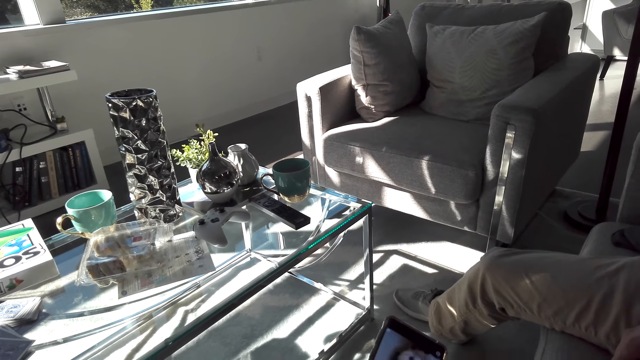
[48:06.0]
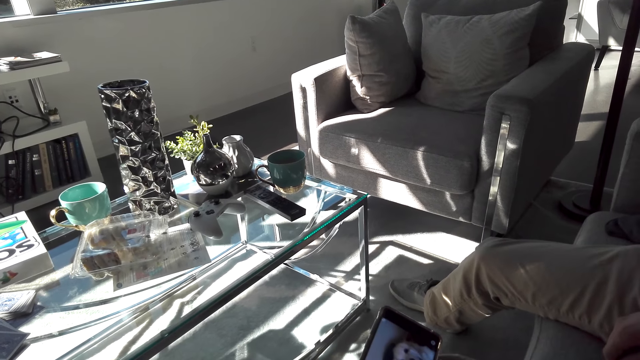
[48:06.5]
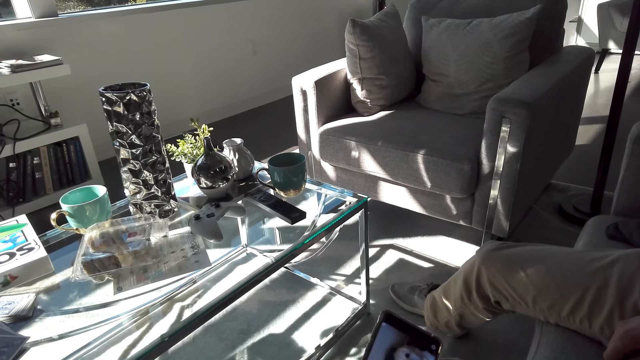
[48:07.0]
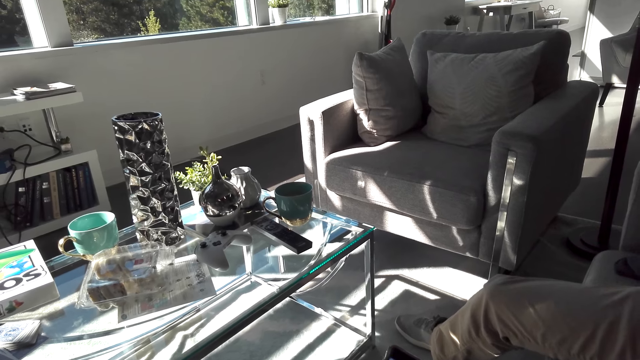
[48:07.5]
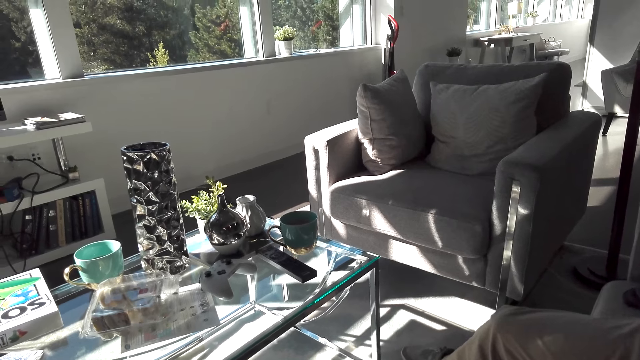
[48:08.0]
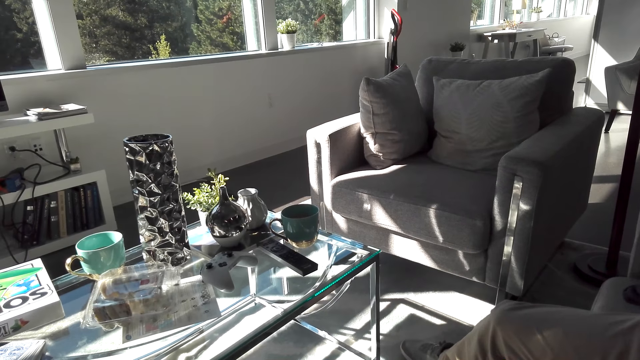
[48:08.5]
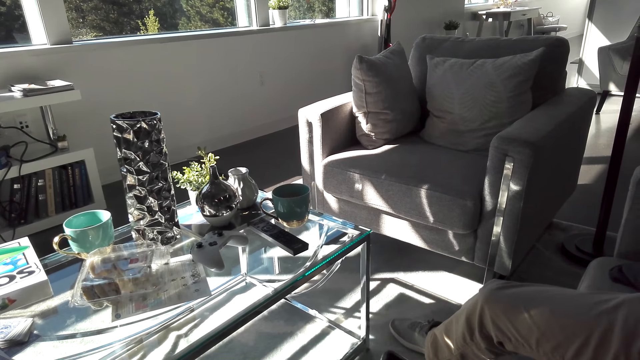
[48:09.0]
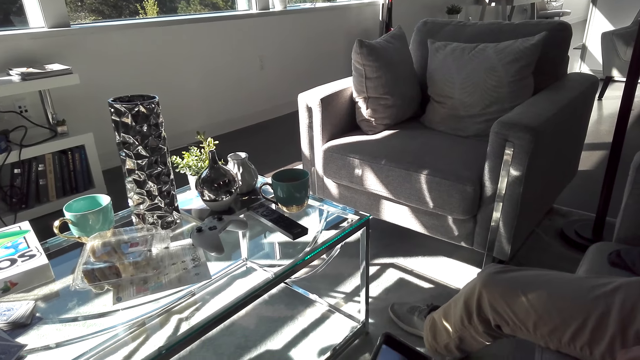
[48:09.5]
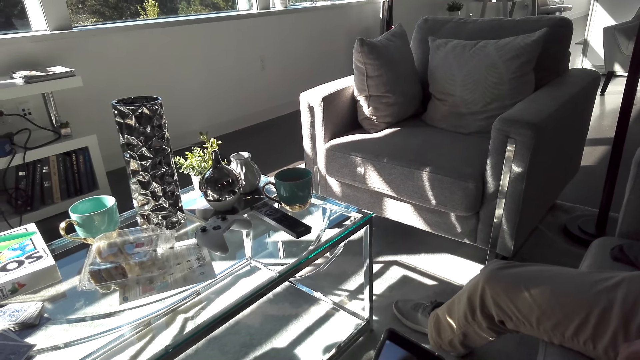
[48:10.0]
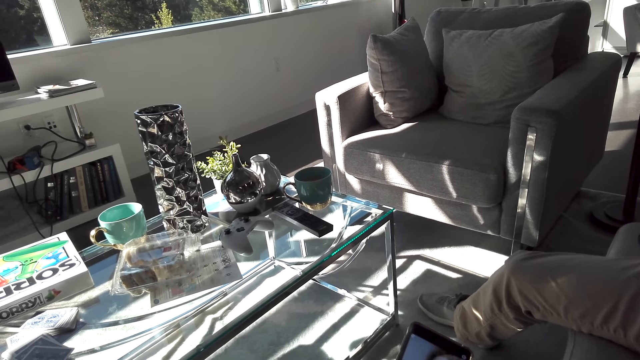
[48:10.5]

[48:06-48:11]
The camera wearer uses the phone.

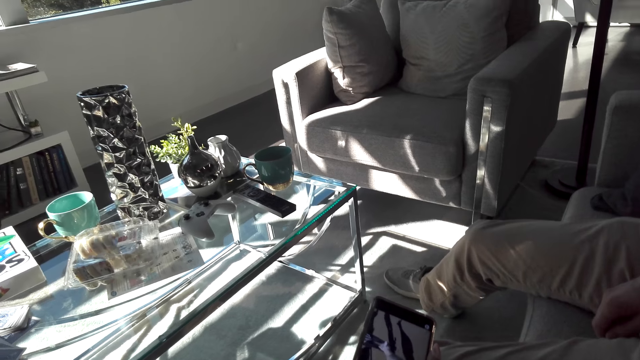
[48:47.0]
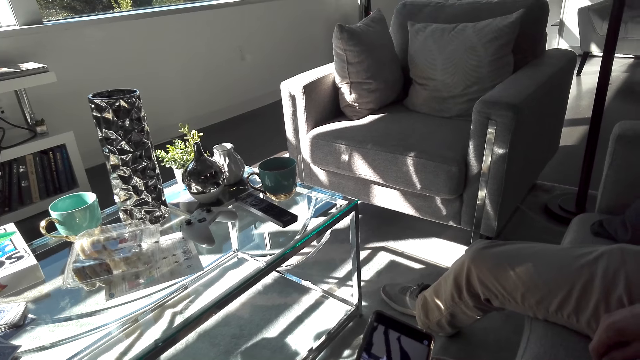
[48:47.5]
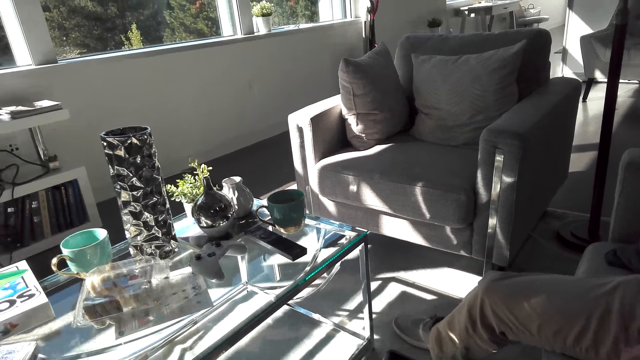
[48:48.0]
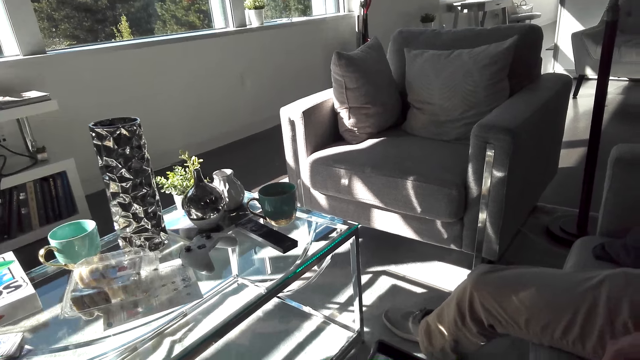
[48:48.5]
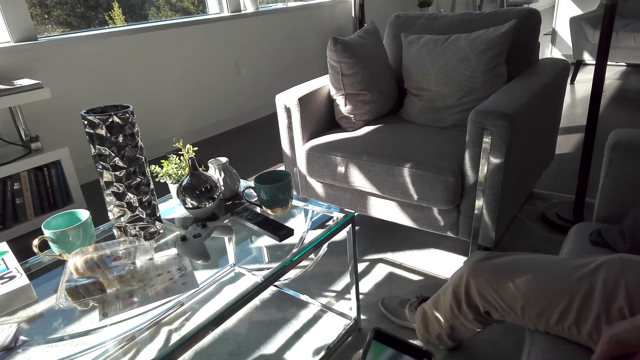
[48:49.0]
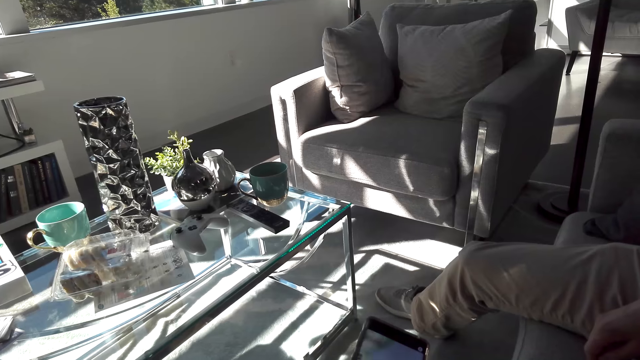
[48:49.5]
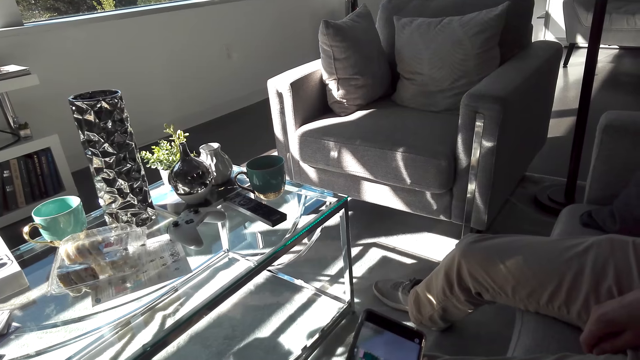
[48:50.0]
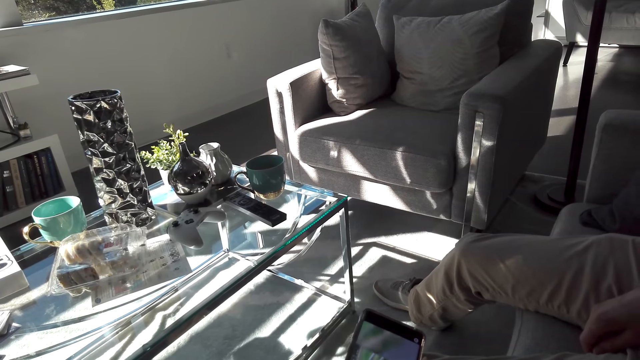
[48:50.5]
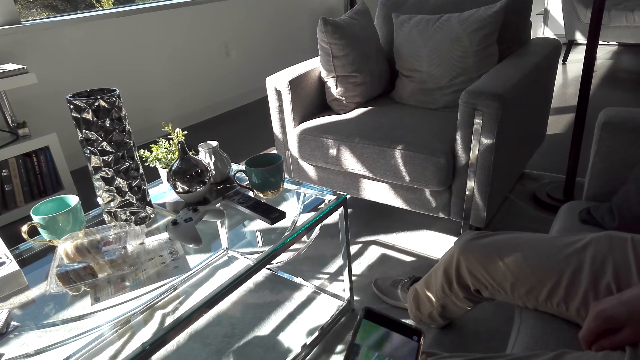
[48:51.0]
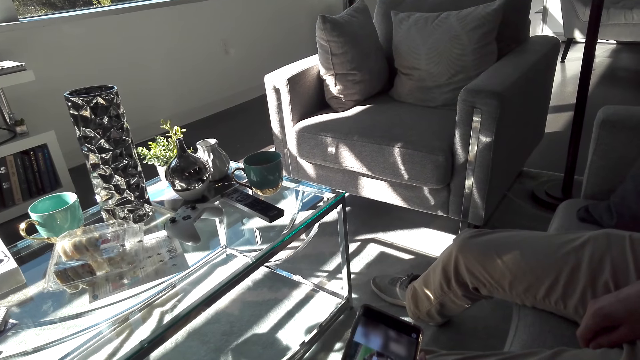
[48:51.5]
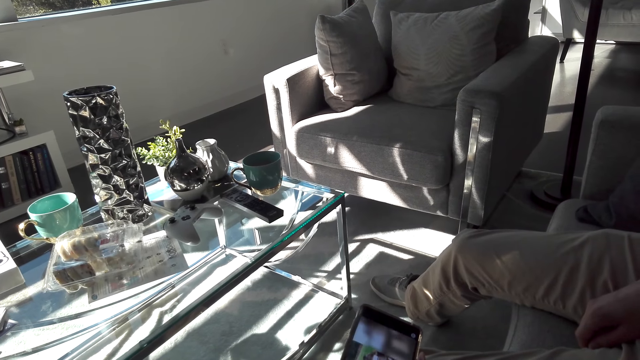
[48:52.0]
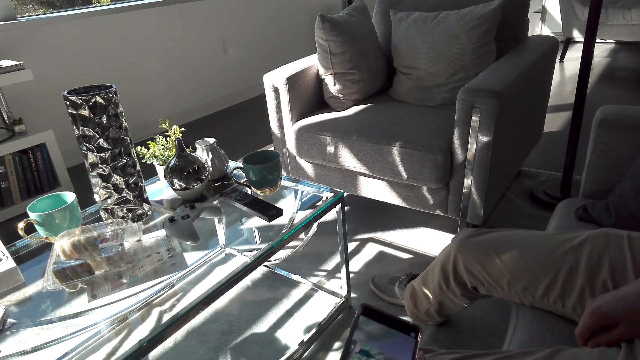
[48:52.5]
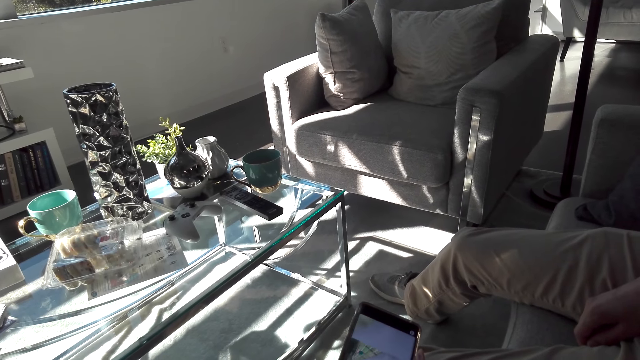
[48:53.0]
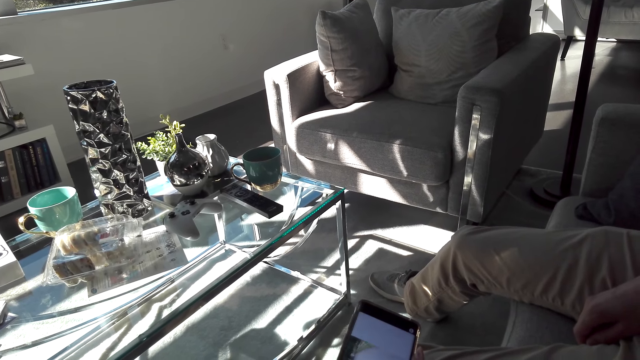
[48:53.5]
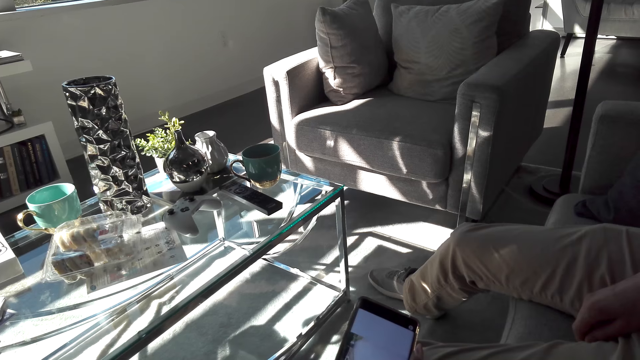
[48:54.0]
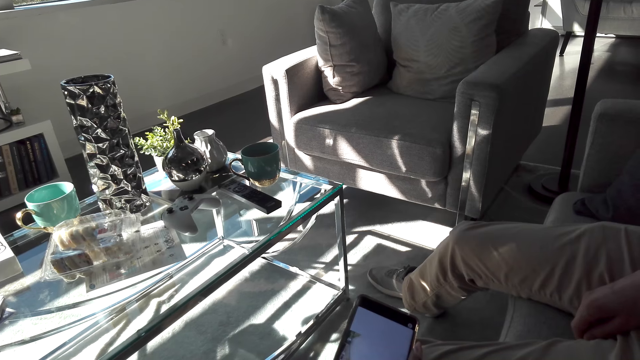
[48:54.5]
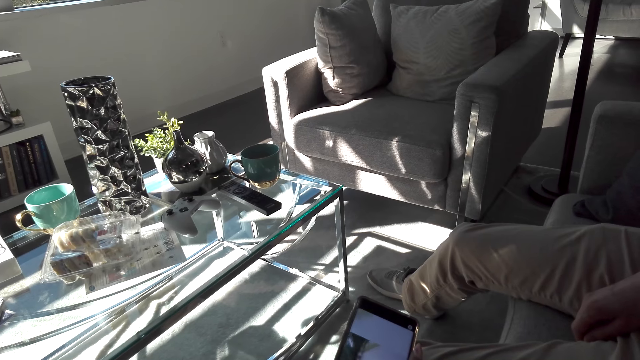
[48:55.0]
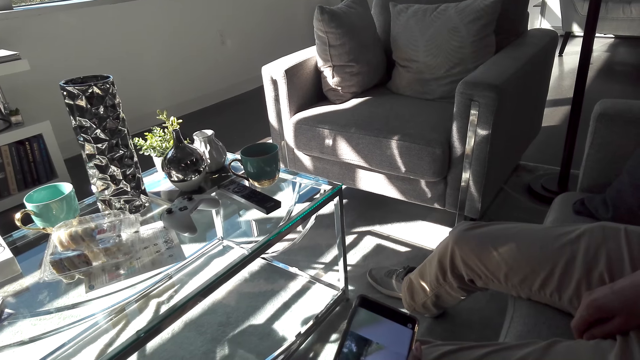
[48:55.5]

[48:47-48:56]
The camera wearer stares at the seat. They use the phone.

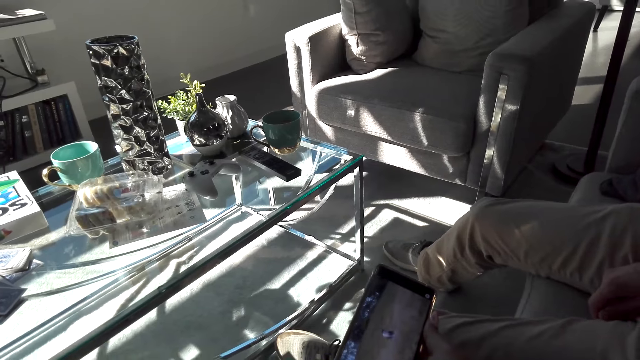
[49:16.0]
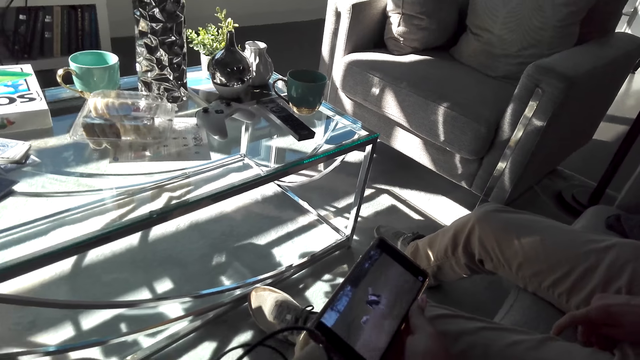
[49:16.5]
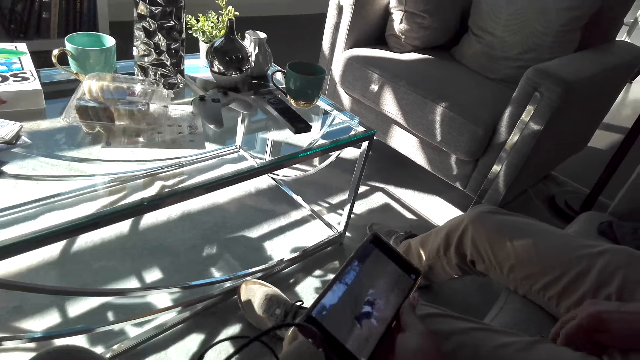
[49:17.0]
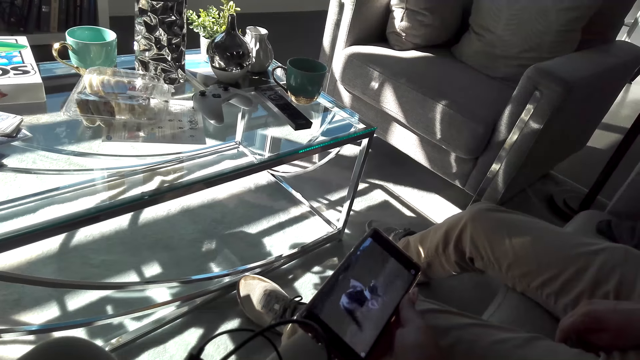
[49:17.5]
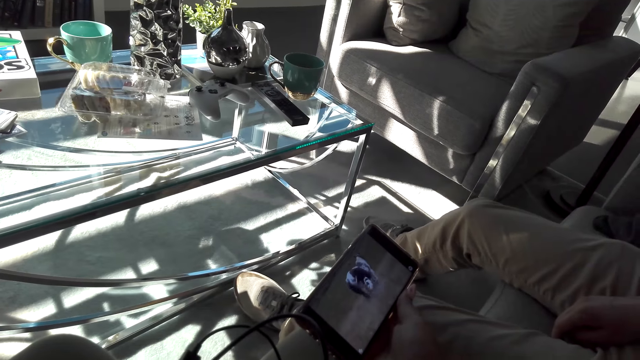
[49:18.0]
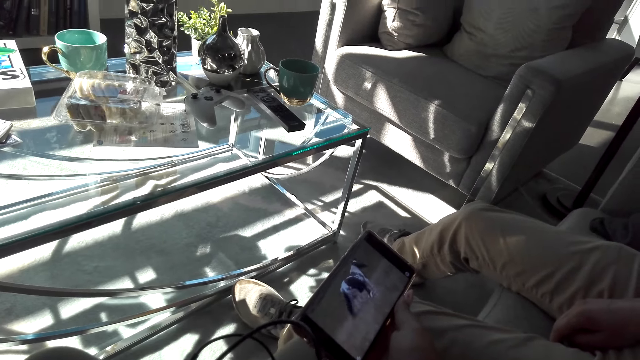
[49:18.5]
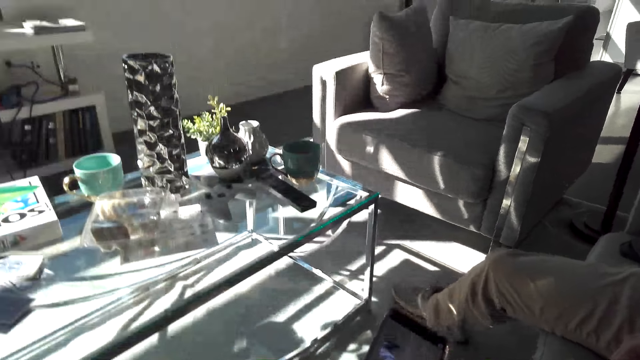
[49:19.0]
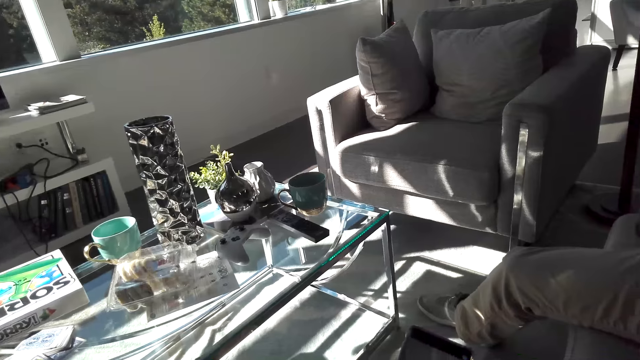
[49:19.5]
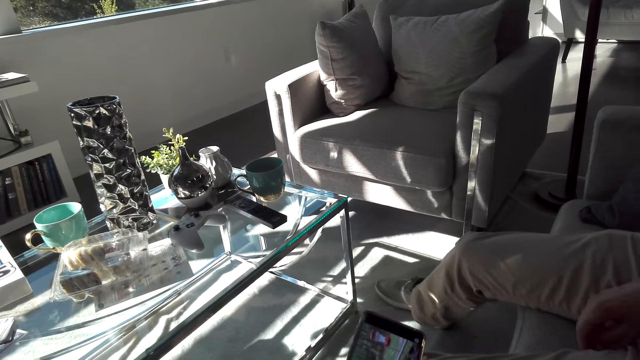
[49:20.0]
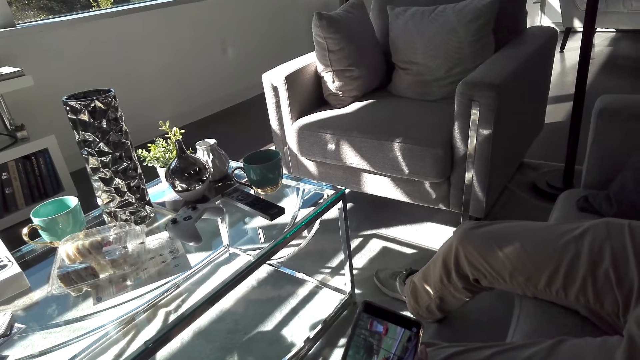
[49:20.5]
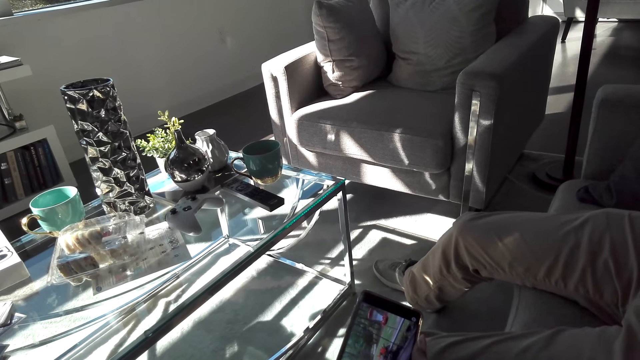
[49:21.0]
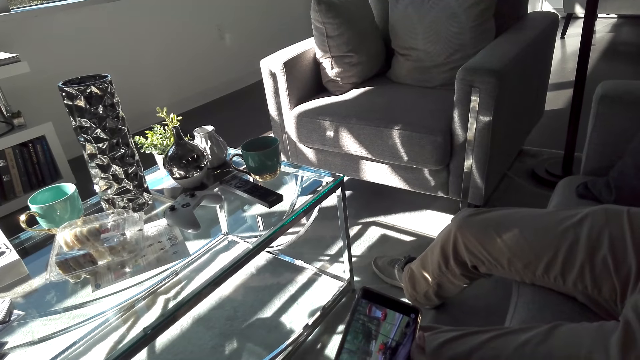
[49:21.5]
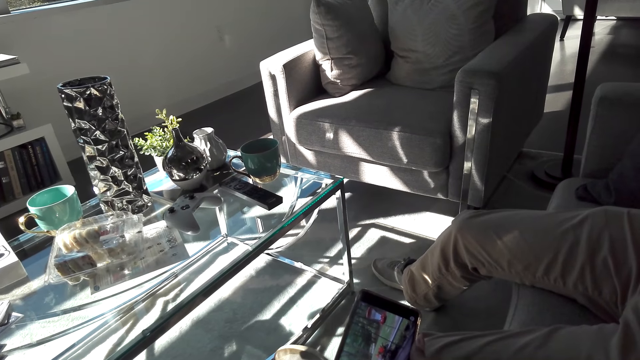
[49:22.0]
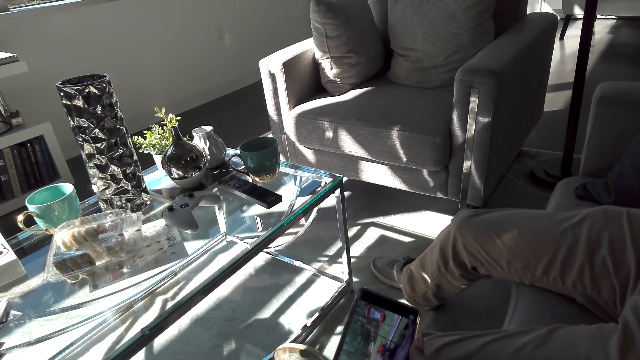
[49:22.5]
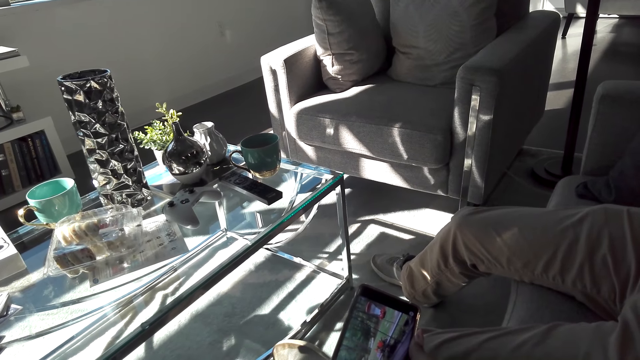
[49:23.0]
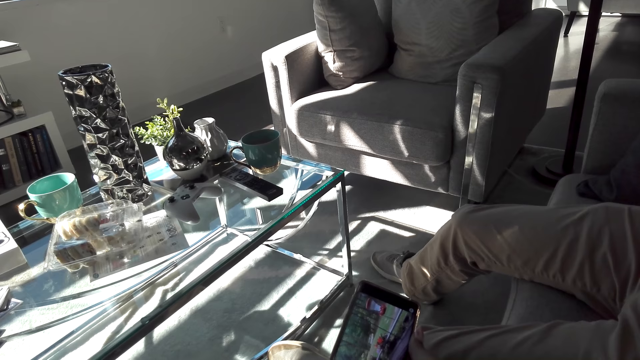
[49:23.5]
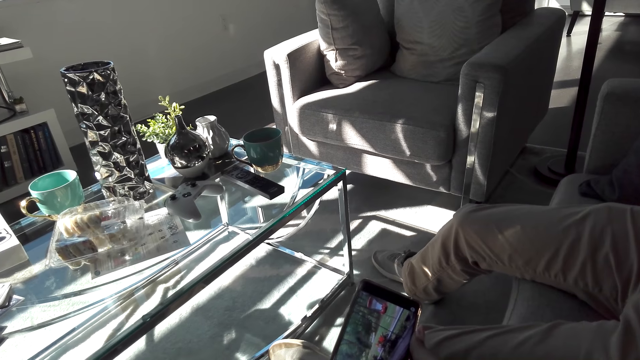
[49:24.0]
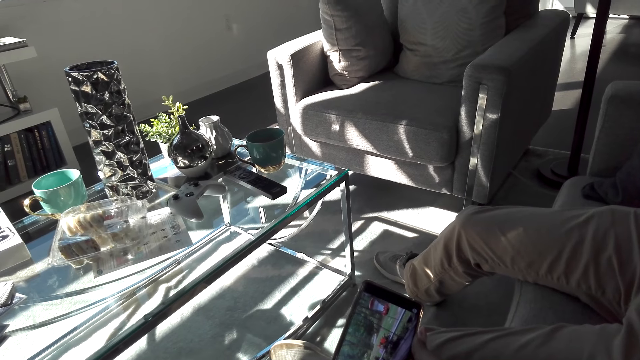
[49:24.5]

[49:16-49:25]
The camera wearer moves his phone slightly.
